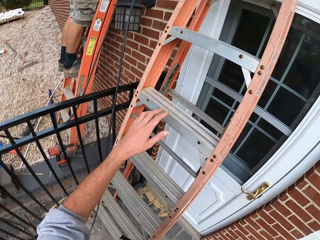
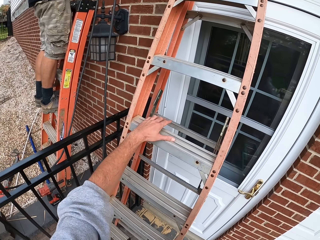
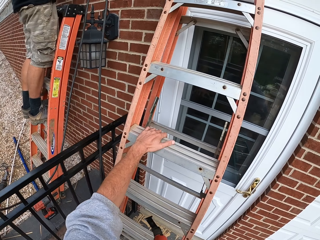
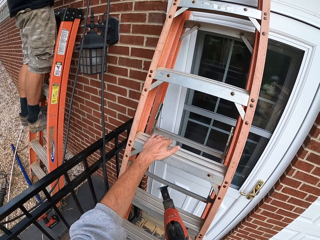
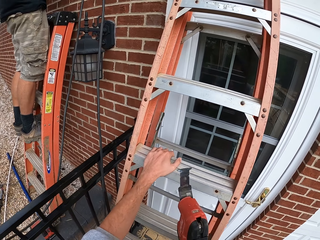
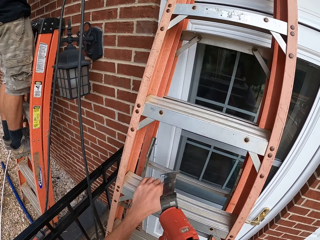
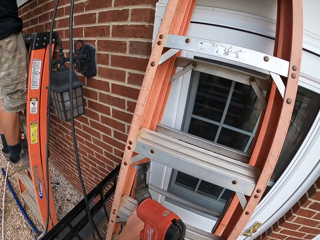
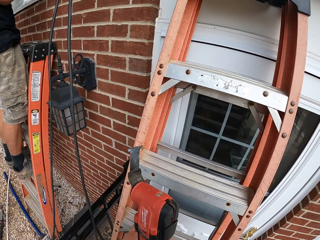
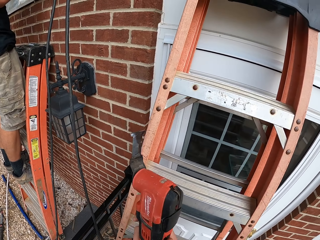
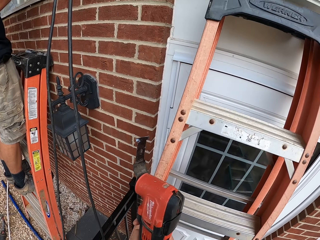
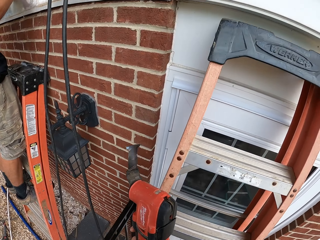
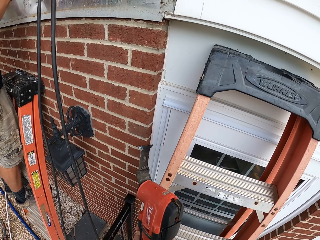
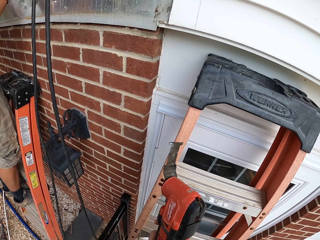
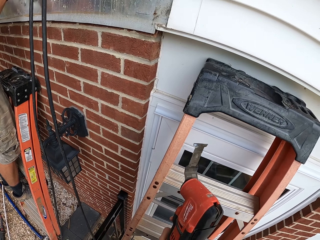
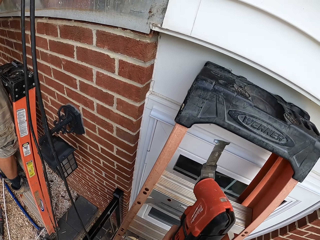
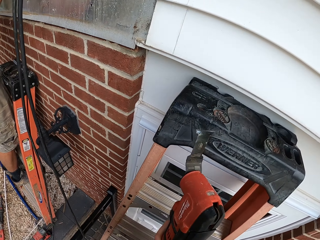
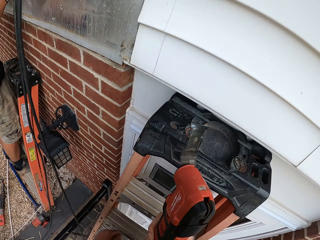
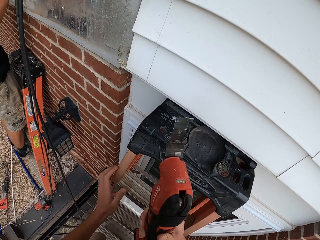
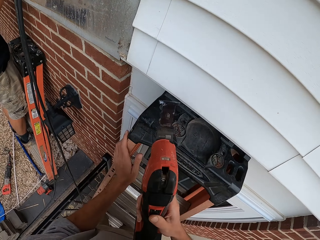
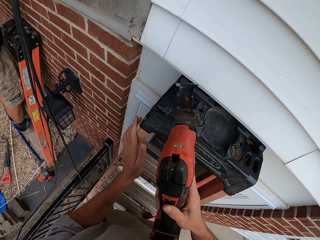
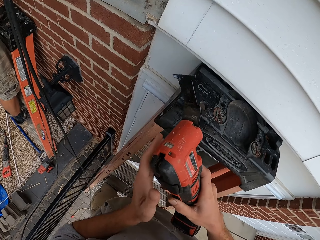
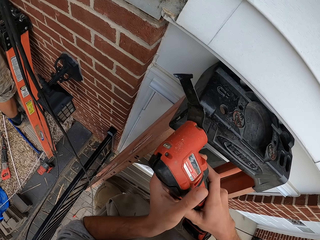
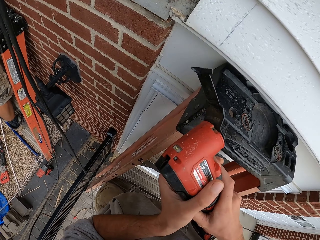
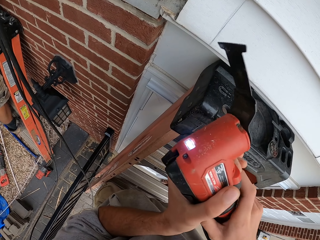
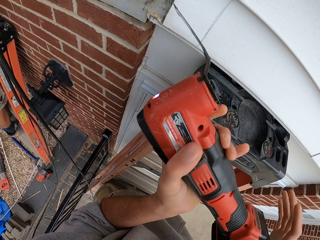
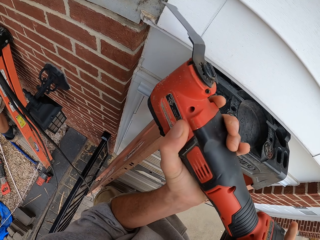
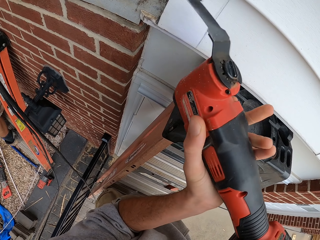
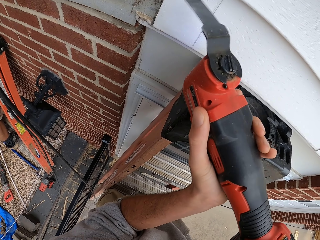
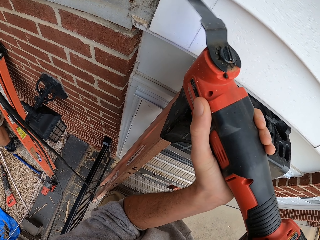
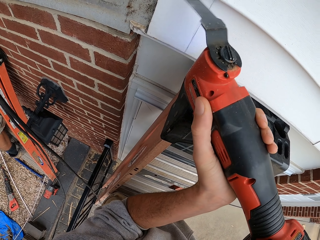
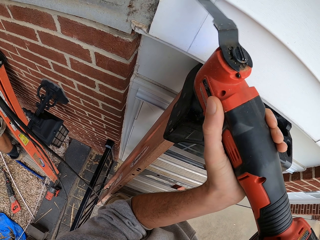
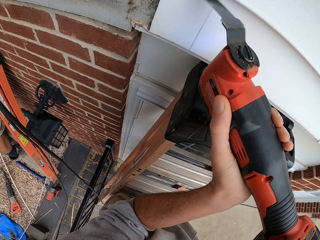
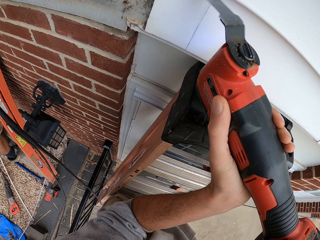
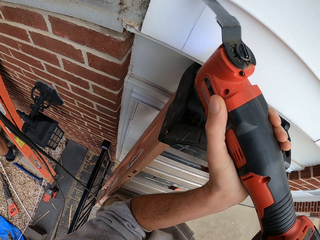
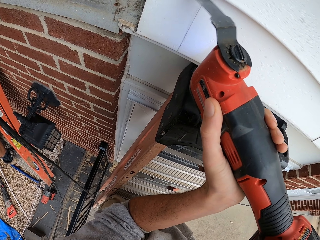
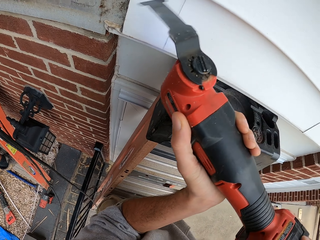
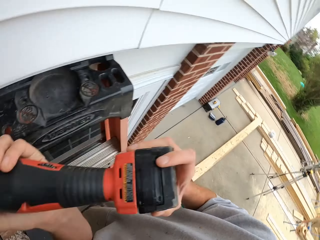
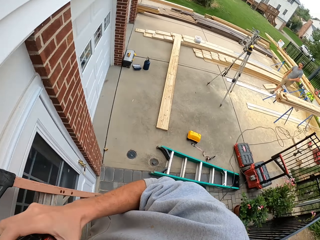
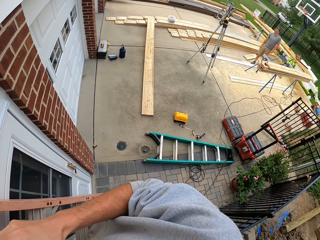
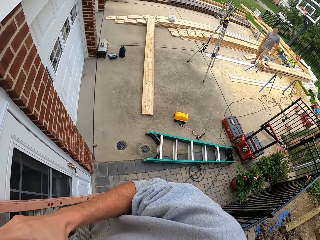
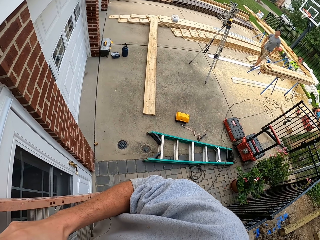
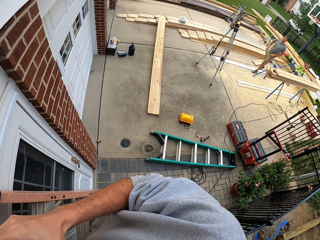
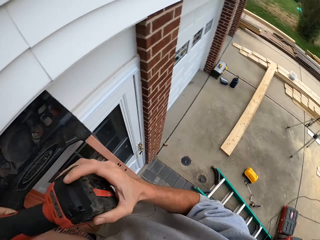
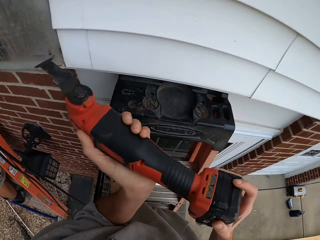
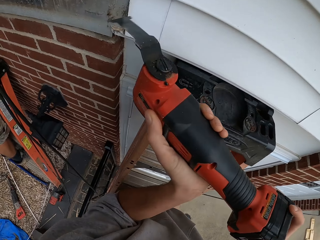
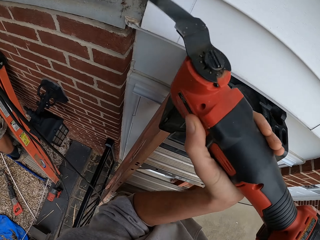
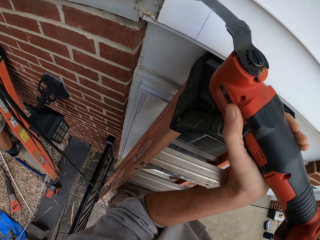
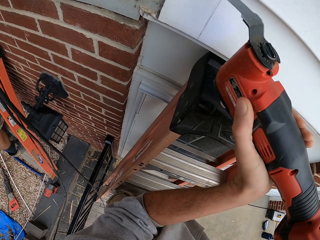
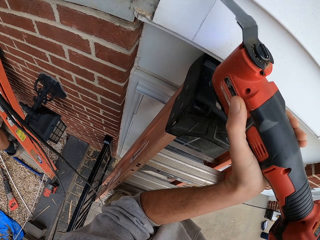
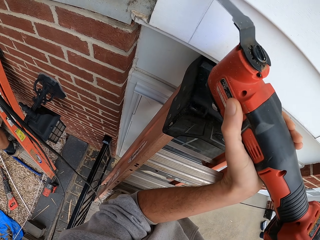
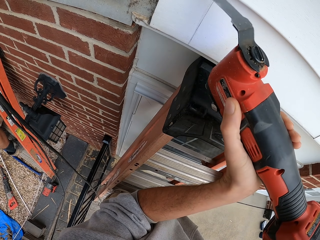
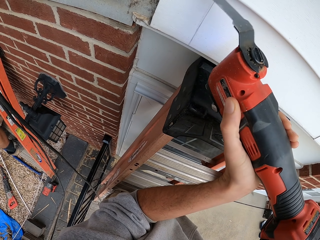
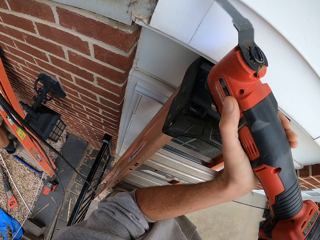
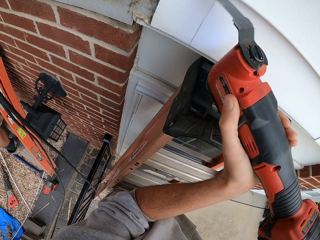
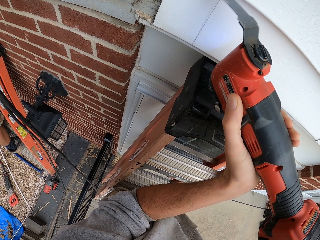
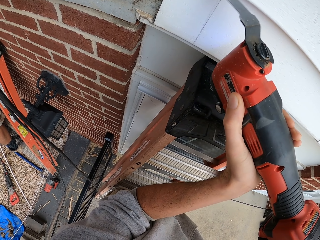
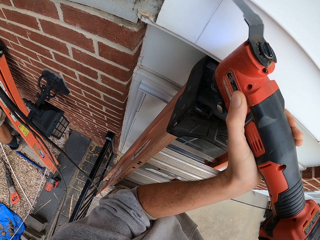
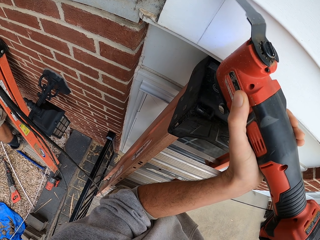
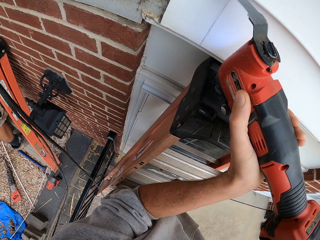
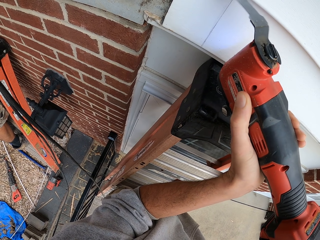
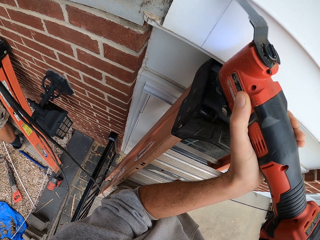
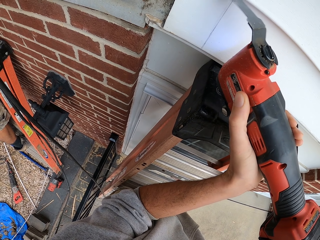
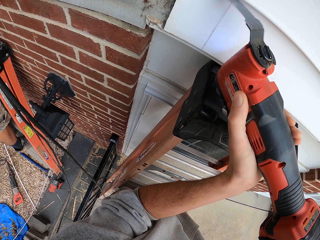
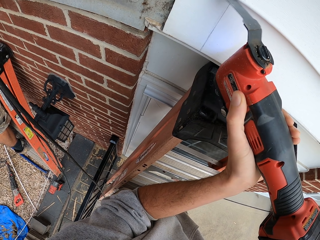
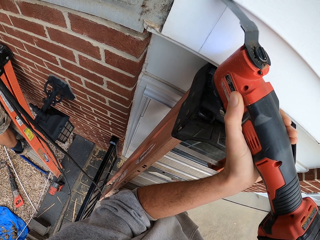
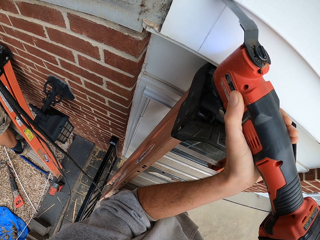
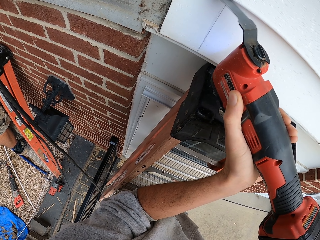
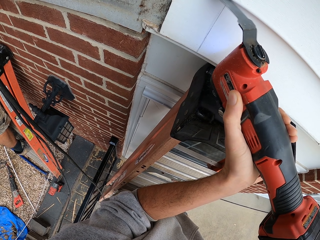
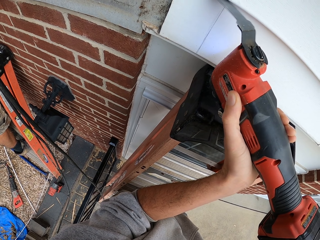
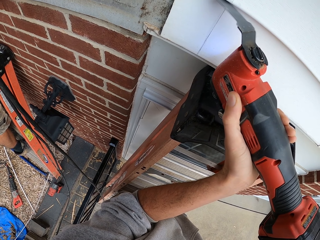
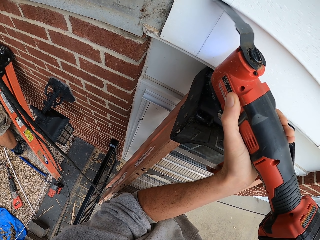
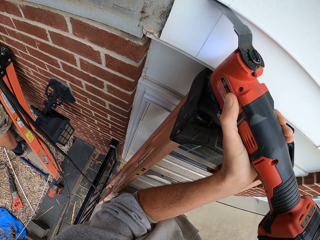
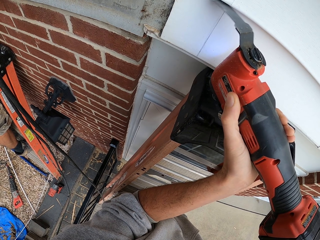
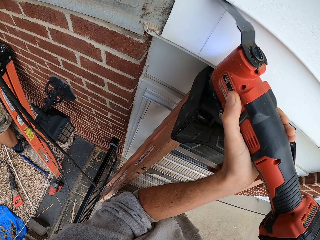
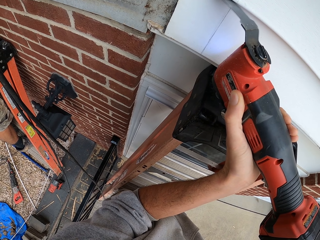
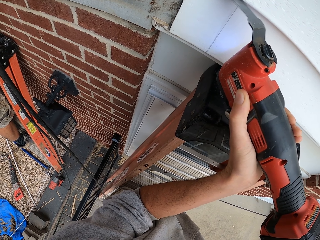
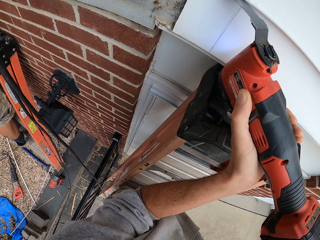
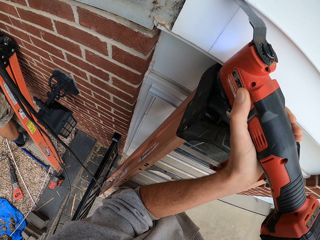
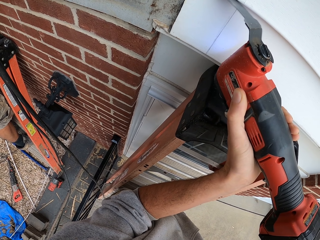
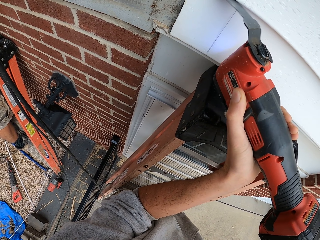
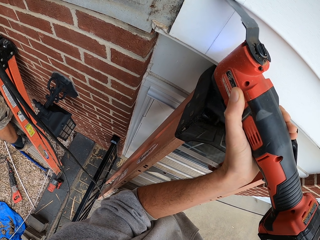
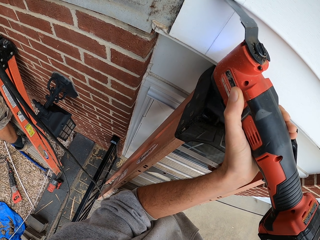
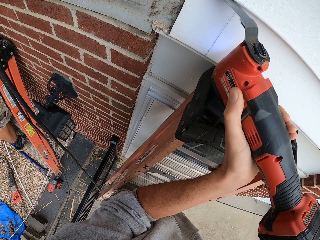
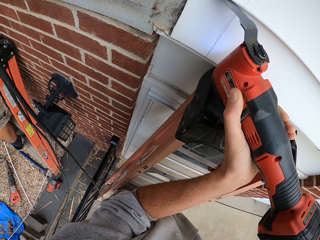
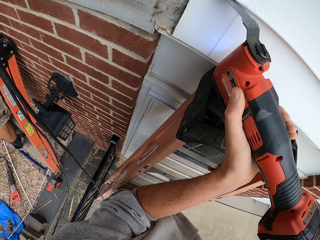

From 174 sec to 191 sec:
The camera wearer climbs the ladder with something on the hand. They hold the ladder. They ascend the ladder. They hold an object with both hands. They look around. They trim the ceiling with something.

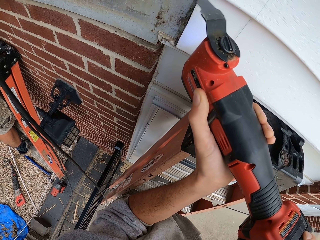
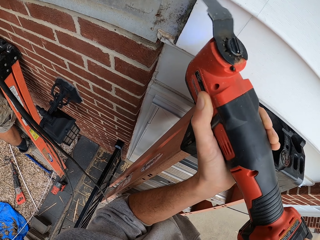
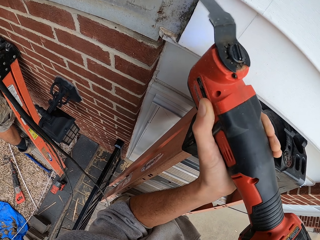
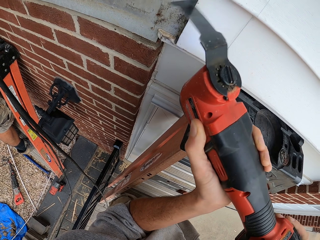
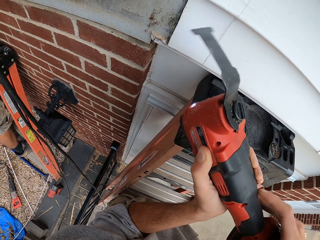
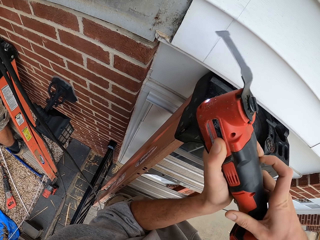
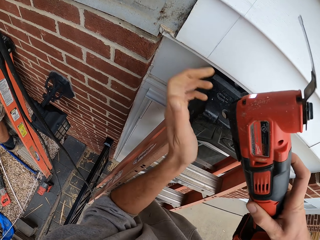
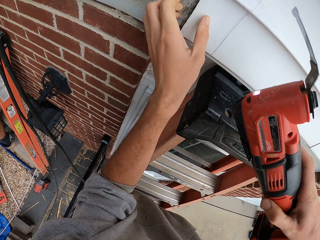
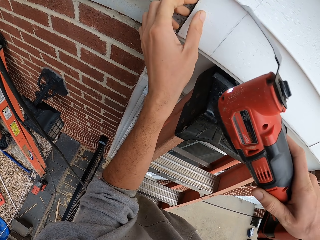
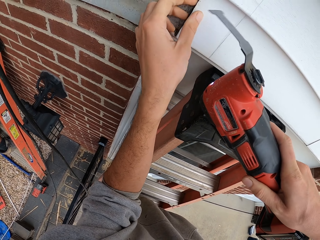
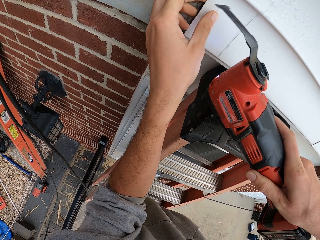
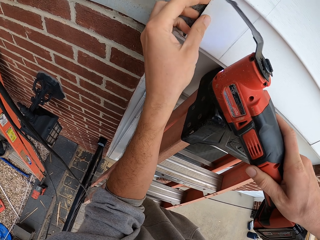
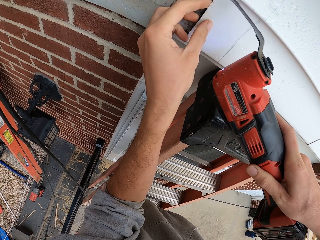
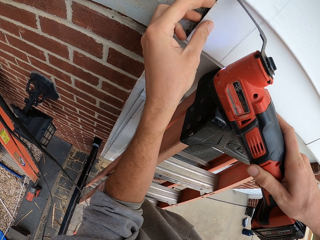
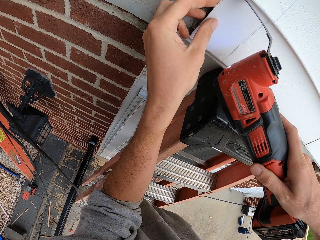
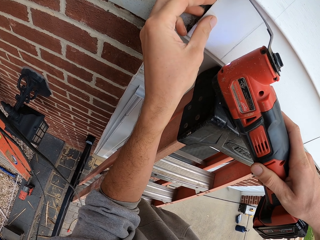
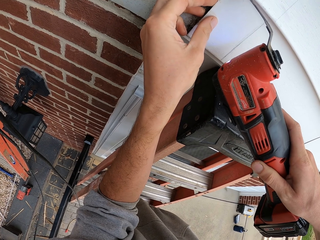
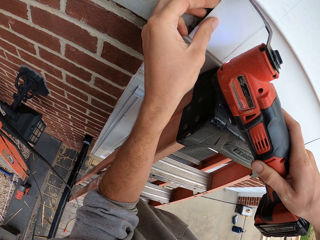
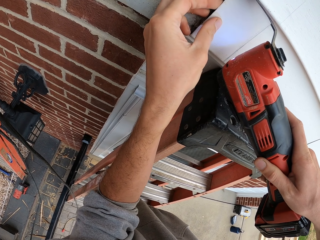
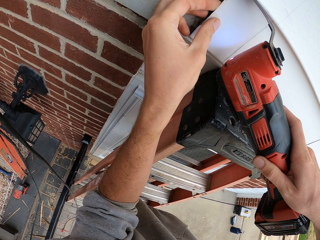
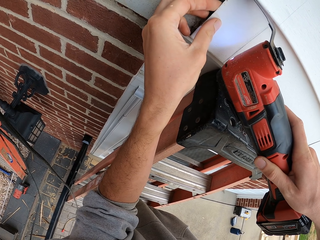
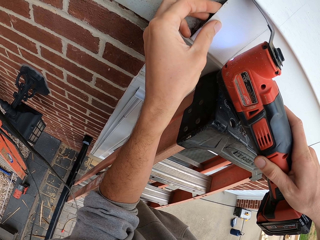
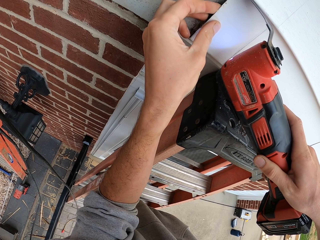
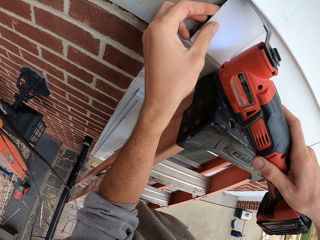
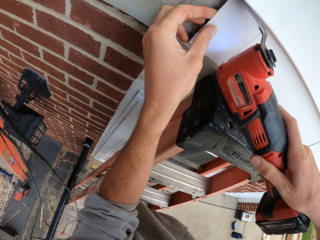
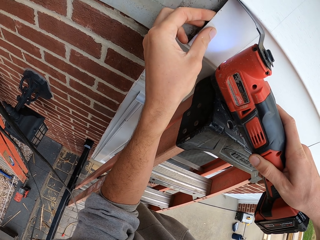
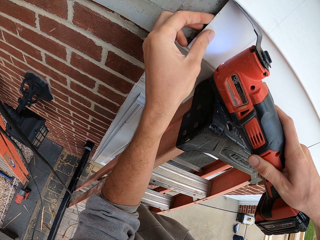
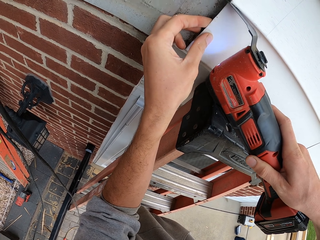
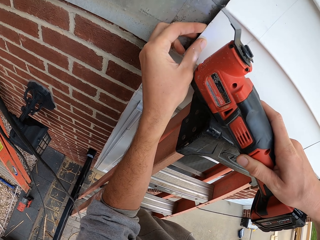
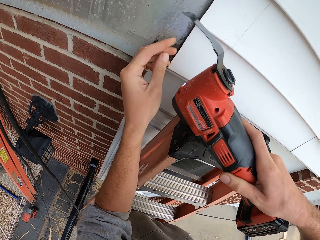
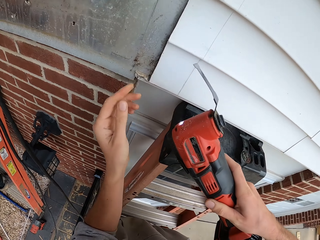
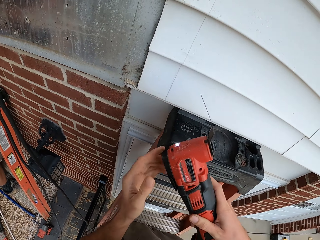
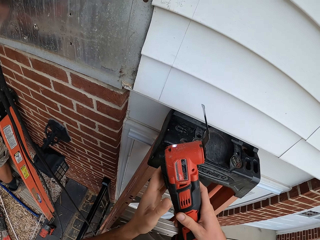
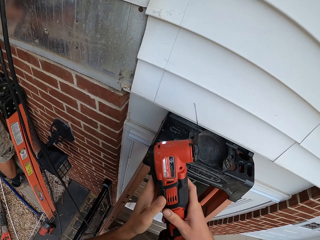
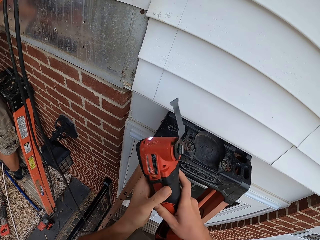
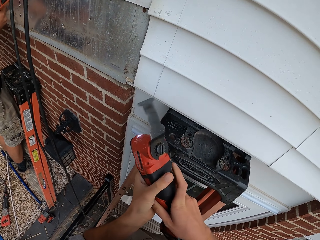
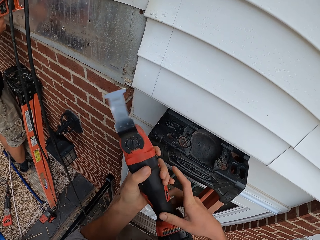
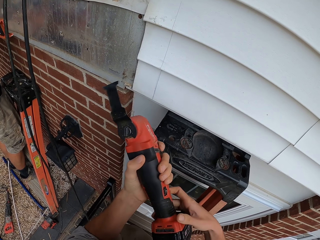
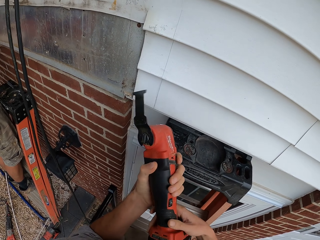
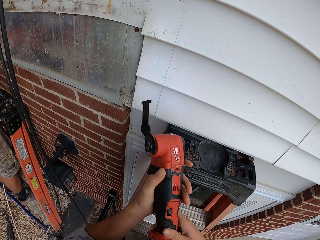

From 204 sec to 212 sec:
The camera wearer smoothens the wall mounted tiles. They hold the ceiling with the hand. They trim the ceiling with something. They move something away from the wall mounted tiles. They hold an object with both hands. They turn something.
